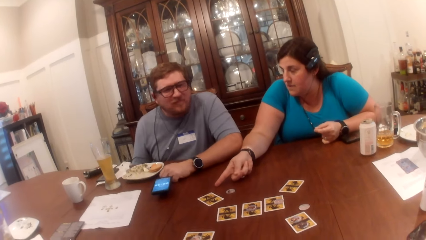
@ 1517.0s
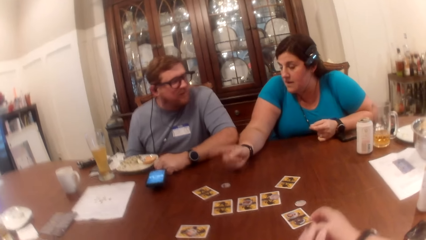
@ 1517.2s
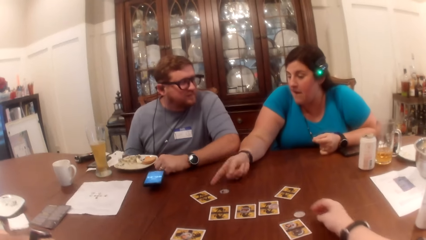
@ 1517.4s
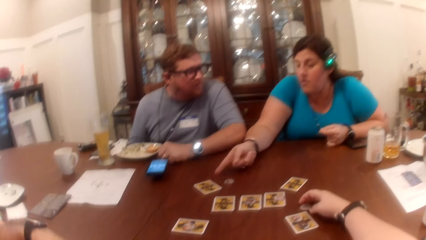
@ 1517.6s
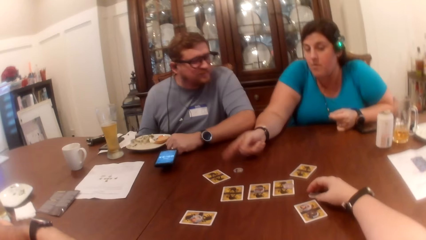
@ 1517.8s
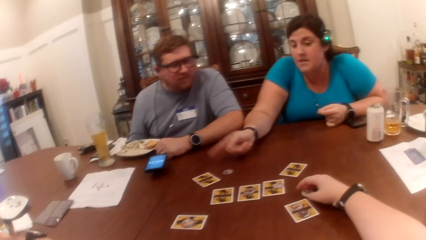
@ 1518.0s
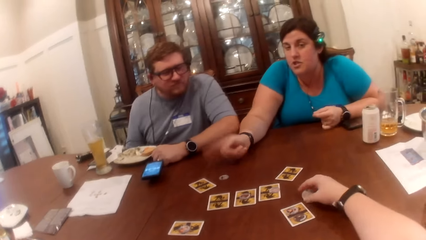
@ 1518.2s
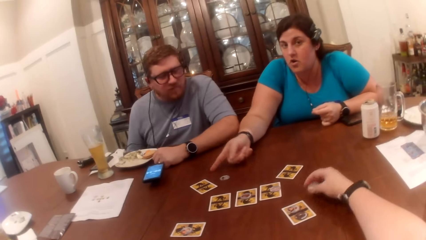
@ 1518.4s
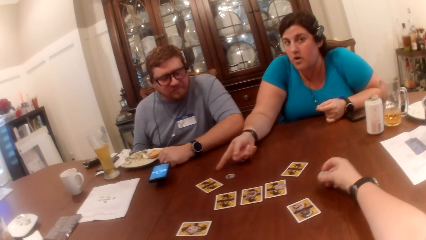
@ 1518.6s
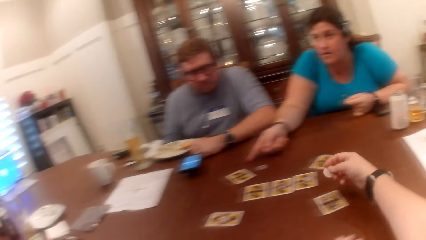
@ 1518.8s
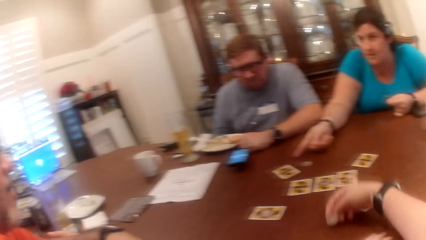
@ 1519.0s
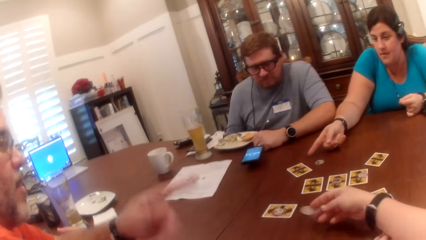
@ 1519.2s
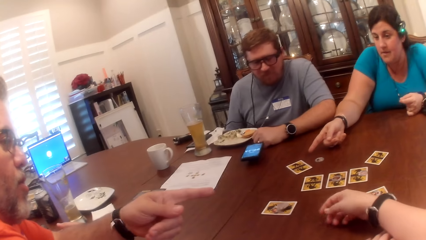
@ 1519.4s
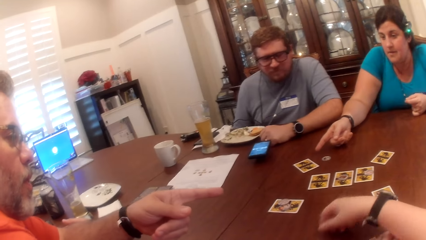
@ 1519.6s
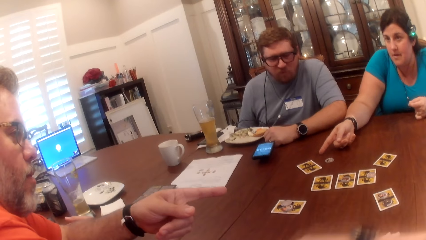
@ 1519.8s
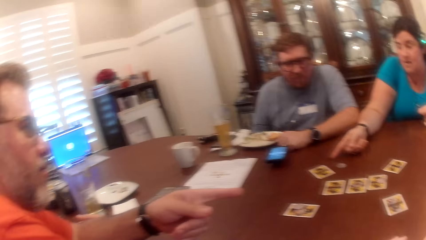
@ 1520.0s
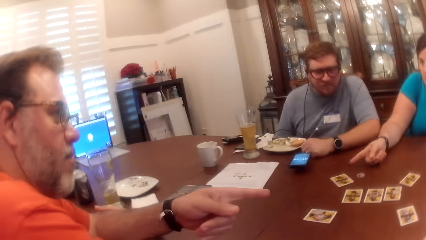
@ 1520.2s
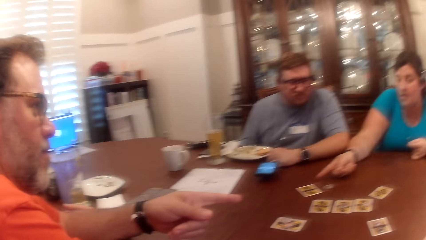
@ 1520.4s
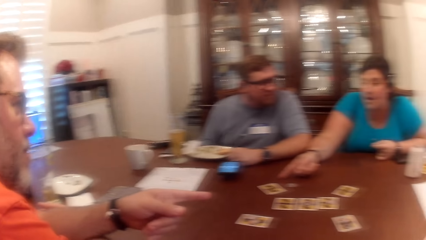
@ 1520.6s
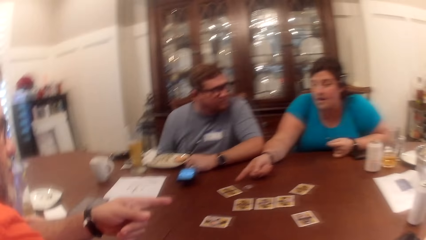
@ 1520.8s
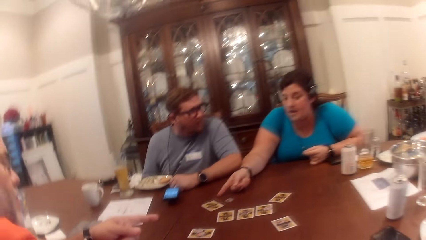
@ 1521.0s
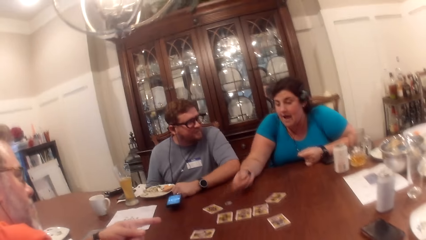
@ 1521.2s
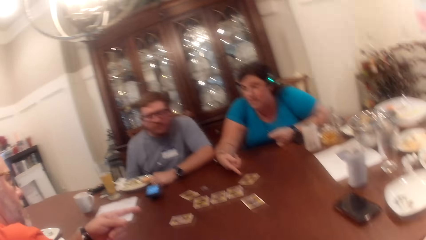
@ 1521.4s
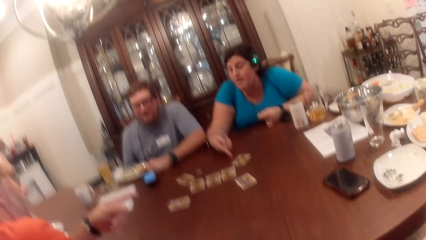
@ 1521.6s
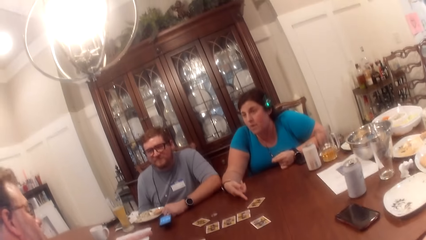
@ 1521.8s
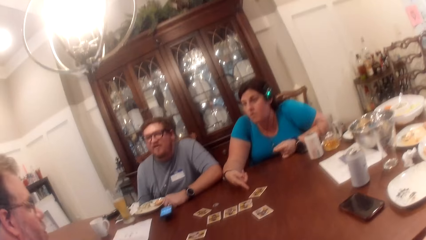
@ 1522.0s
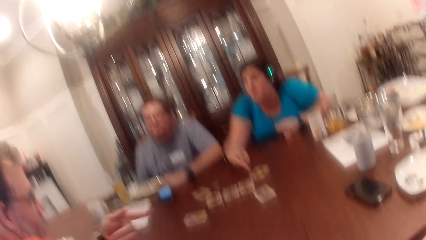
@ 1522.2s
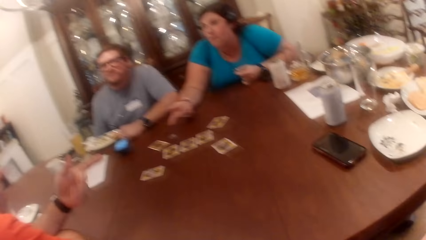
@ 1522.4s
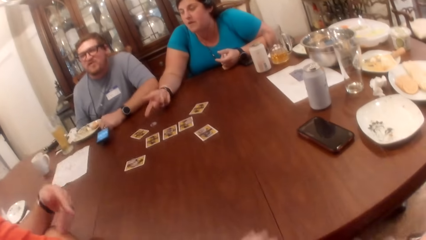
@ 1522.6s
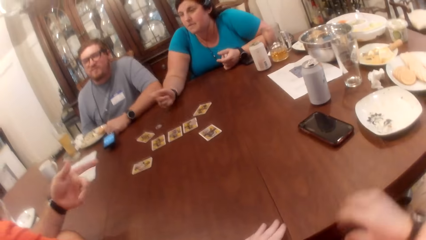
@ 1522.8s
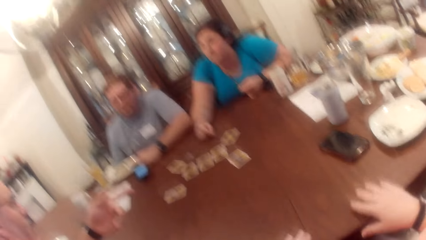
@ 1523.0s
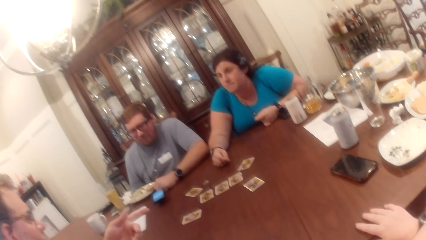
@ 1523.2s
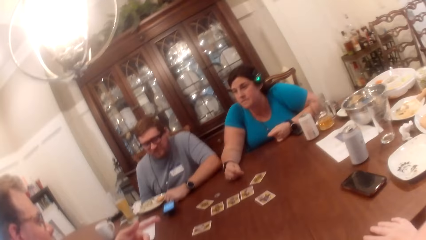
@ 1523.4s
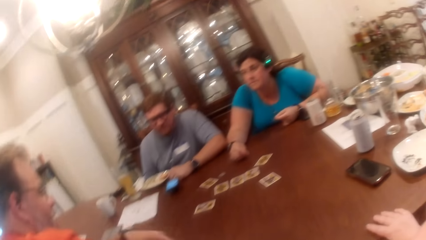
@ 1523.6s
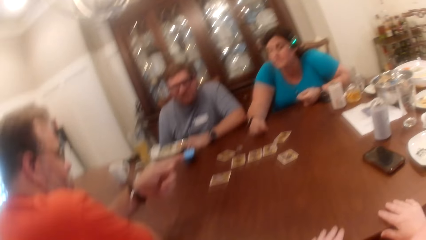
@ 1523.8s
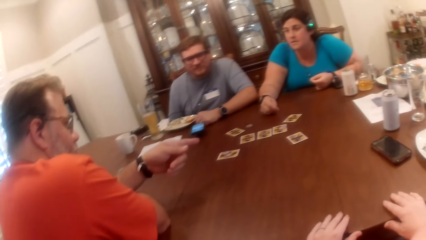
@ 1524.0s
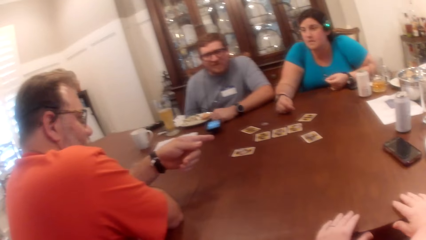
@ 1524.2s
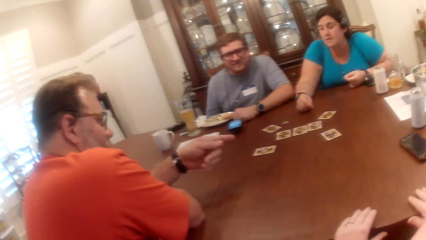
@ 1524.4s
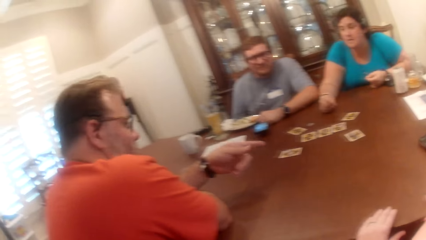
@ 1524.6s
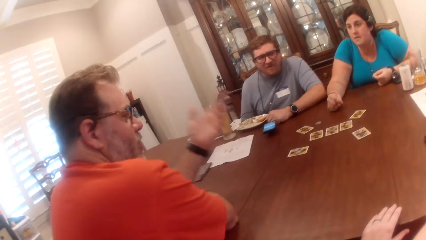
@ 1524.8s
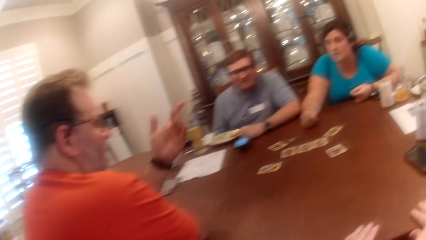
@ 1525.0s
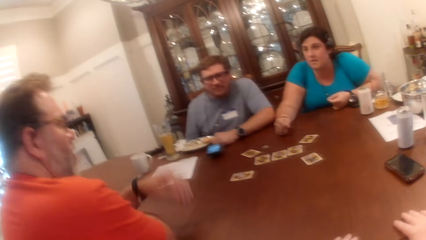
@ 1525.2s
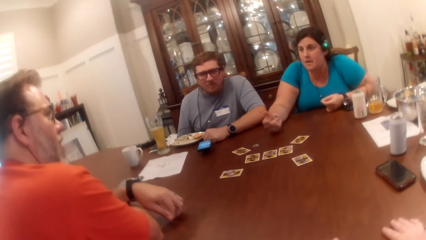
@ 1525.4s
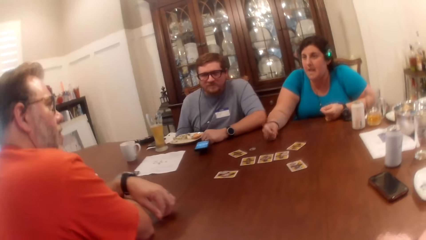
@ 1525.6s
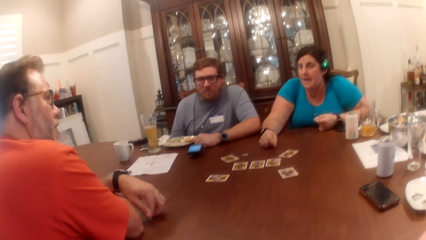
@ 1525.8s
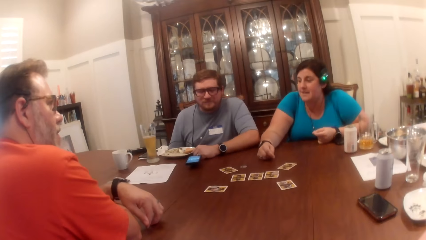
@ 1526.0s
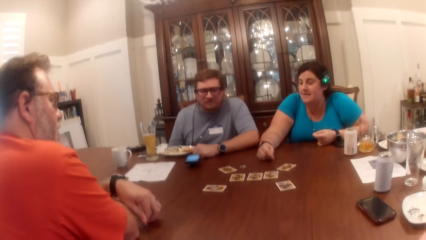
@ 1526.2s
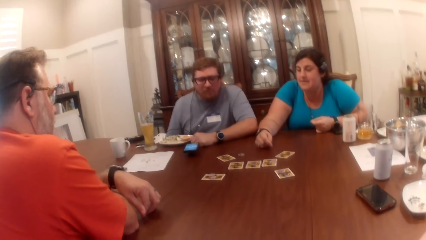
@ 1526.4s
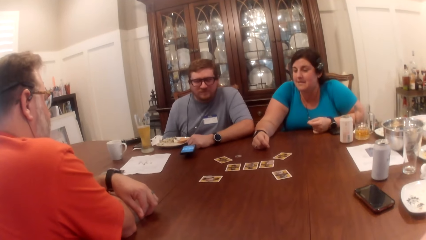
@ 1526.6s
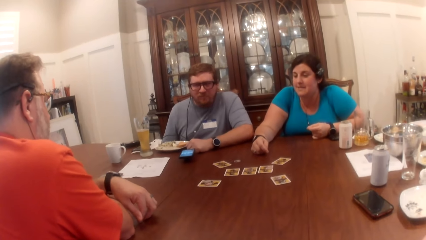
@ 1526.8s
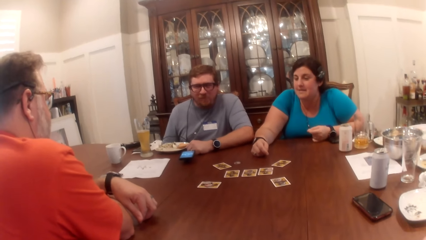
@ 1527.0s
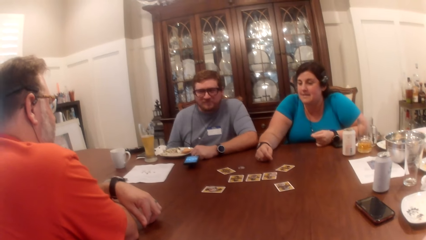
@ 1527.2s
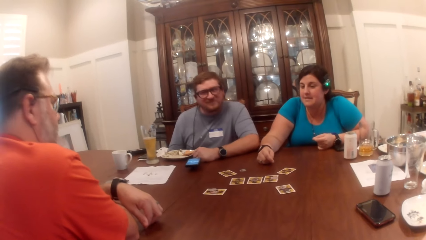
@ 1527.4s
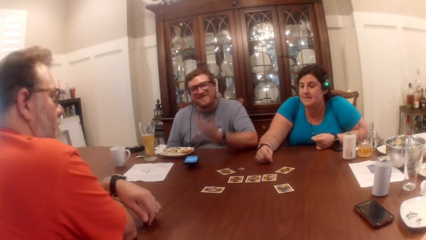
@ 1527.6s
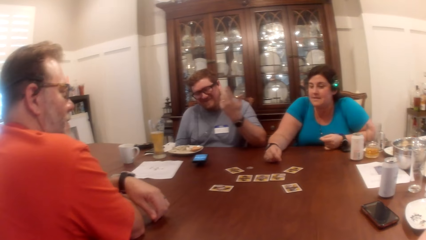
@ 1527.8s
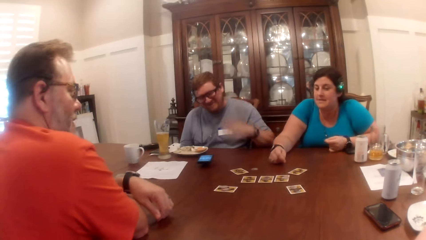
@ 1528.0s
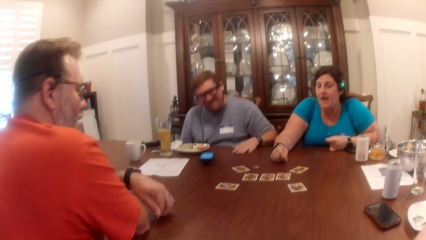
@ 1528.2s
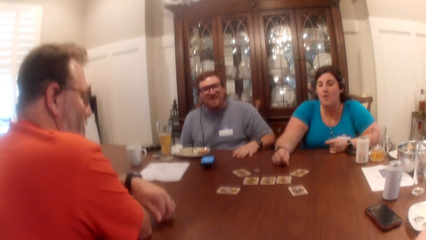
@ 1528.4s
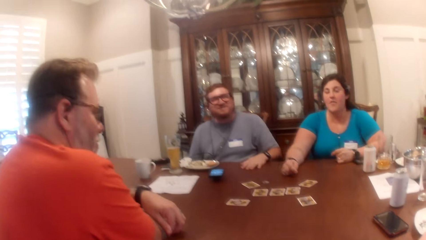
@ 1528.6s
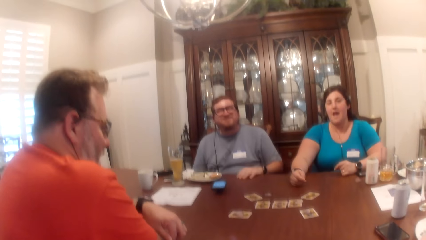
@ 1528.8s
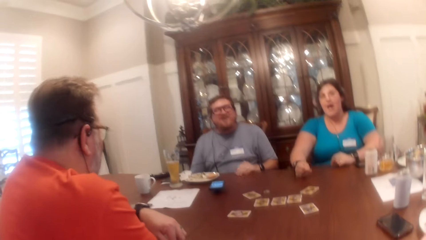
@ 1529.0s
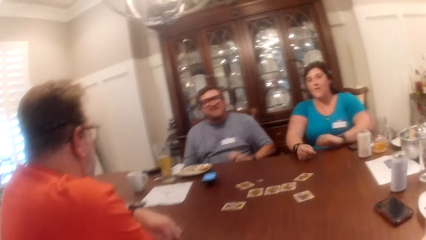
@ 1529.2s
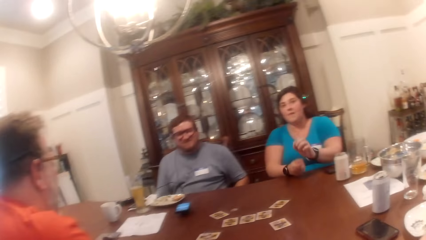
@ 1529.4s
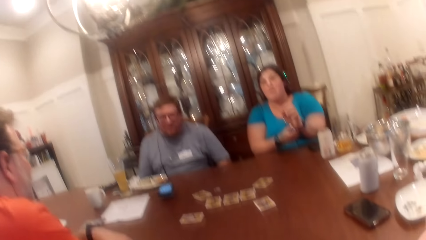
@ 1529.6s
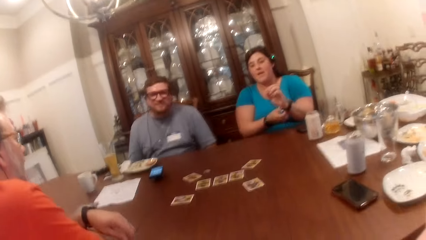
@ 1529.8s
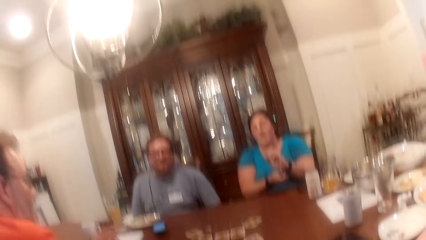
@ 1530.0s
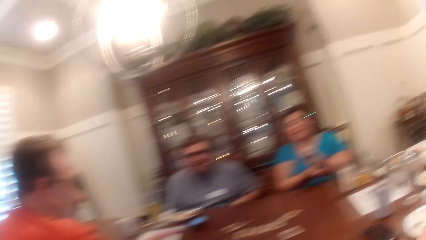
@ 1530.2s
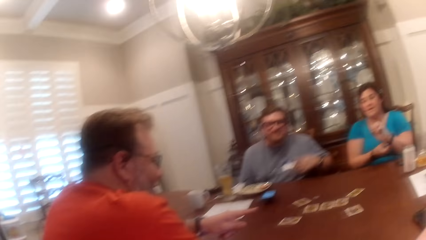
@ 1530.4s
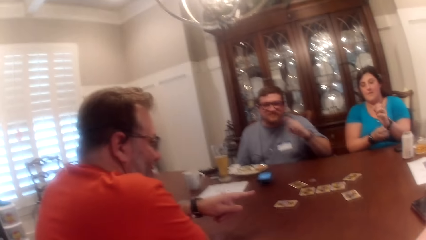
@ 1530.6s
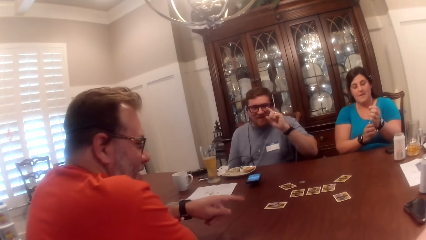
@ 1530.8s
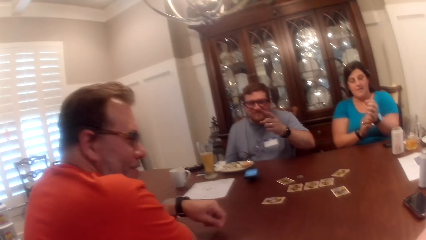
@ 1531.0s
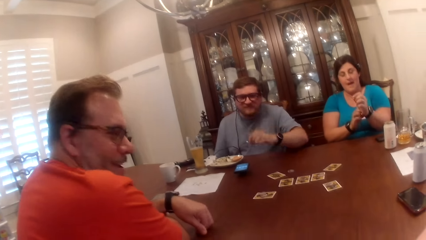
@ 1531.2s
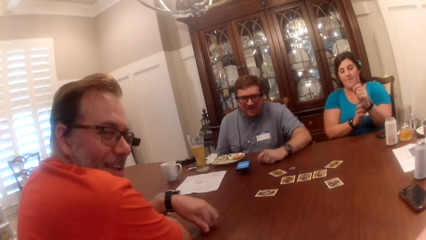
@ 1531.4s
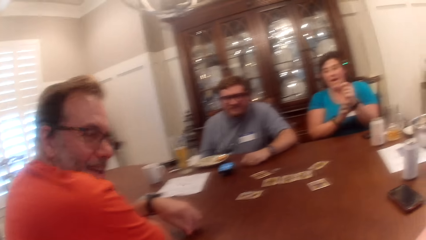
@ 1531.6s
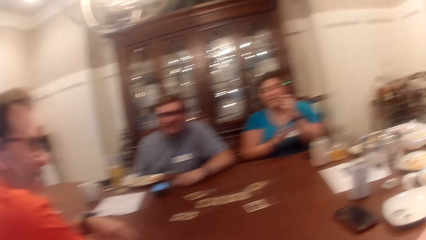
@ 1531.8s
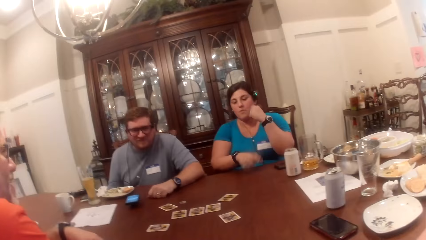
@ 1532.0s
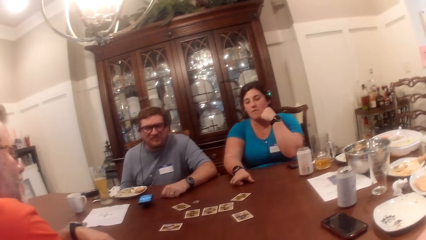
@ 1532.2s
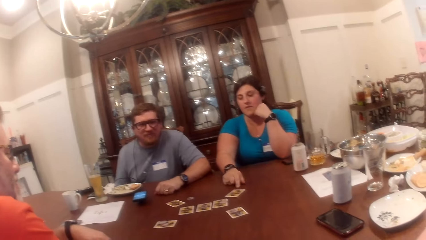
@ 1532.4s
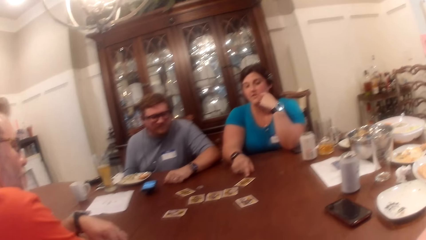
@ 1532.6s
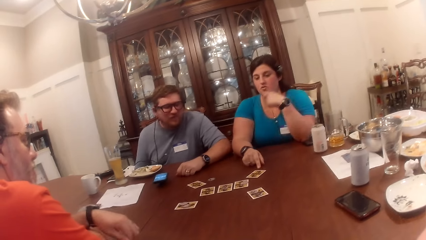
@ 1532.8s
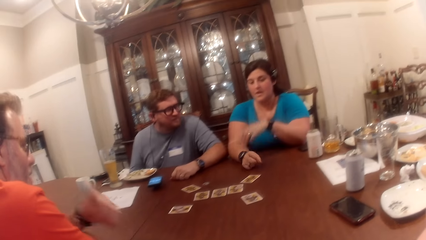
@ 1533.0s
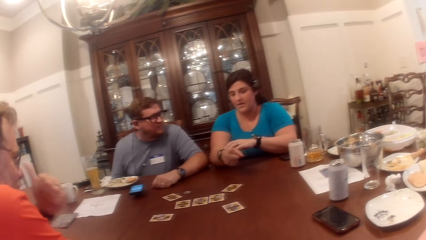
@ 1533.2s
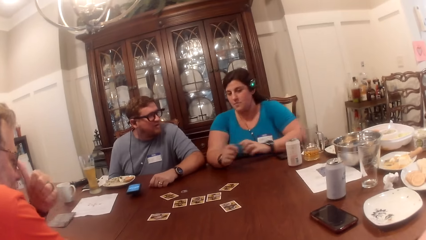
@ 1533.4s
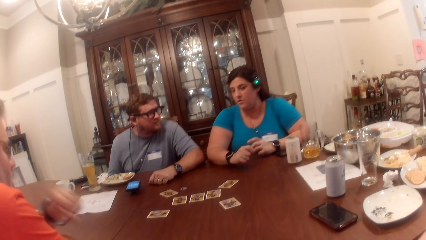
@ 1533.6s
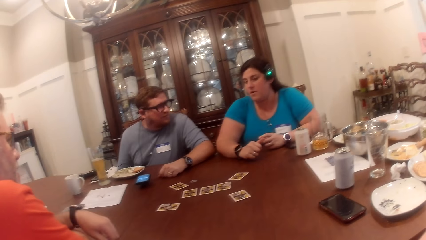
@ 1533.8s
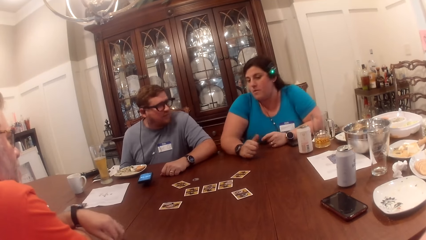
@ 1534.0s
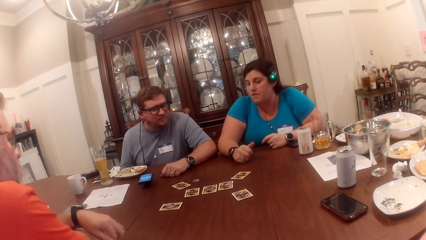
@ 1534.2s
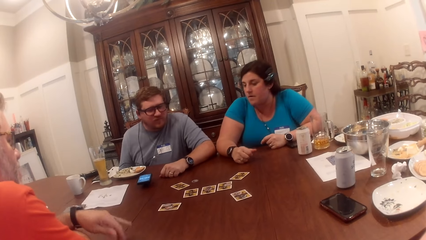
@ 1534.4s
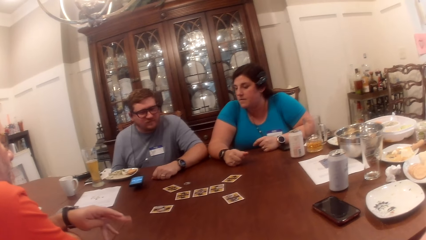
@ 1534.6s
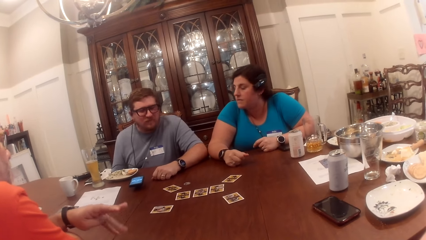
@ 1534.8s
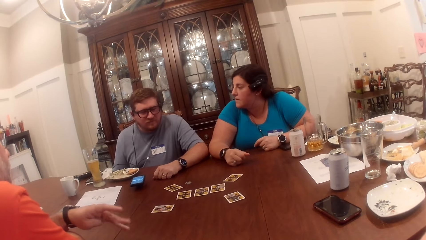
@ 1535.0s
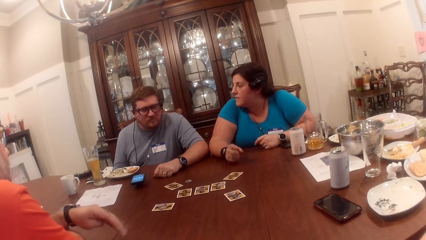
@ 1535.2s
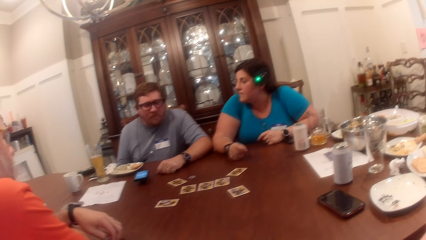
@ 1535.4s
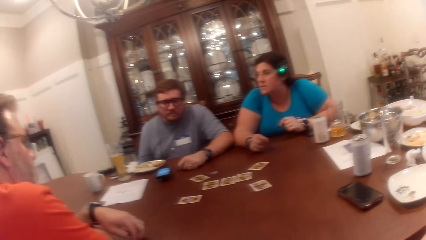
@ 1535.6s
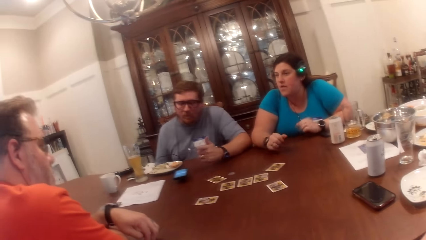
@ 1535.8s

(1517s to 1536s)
The camera wearer picks the game token or small card on the table with her right hand. She throws the game token in her right hand on a card on the table. A man makes a gesture at the woman with his left hand. The woman points at a card on the table with her right index finger. The camera wearer places her left hand on the table. She places her right hand on the table. The man drops his left hand on the table. Another man hits the table with his left hand. The other man takes his left hand off the table. The woman adjusts a watch on her left hand with her right hand. The other man hits the table with his left hand. The woman rests her head on her left hand. The woman points at a card on the table with her right index finger. The first man scratches his face with his left thumb.
